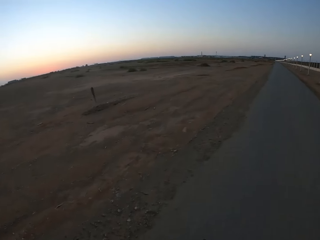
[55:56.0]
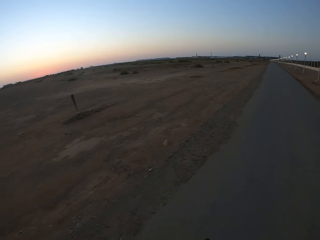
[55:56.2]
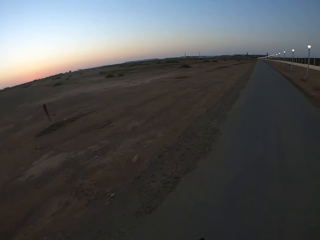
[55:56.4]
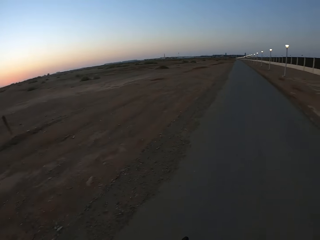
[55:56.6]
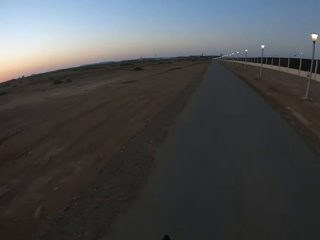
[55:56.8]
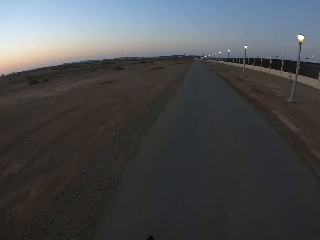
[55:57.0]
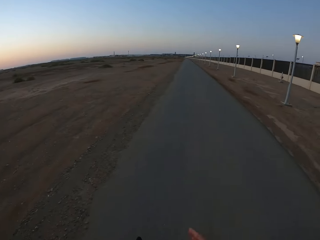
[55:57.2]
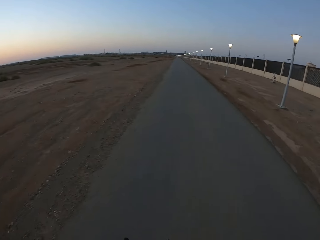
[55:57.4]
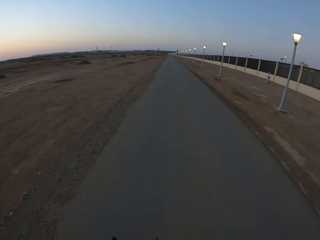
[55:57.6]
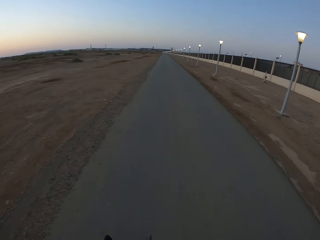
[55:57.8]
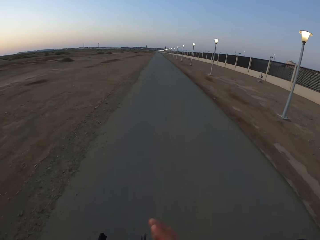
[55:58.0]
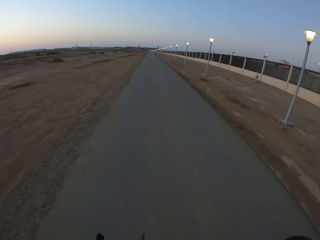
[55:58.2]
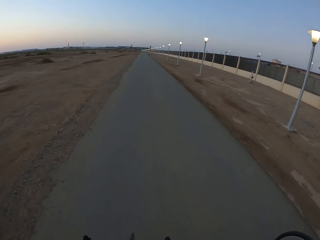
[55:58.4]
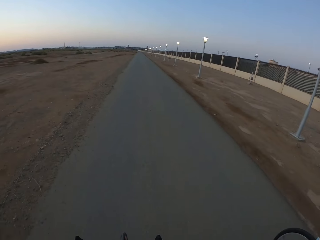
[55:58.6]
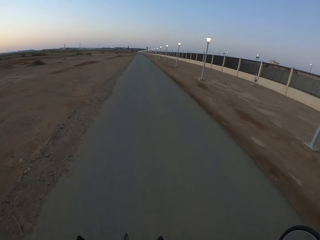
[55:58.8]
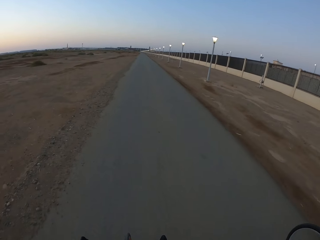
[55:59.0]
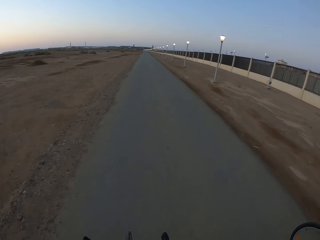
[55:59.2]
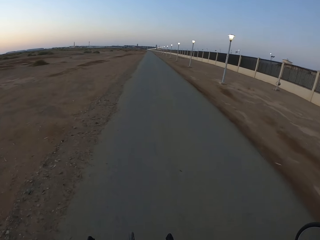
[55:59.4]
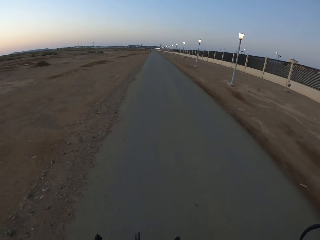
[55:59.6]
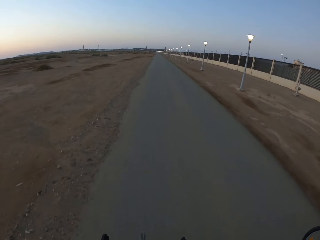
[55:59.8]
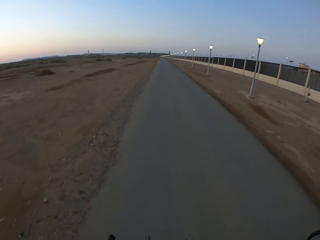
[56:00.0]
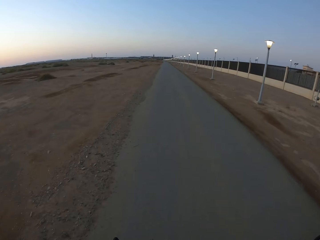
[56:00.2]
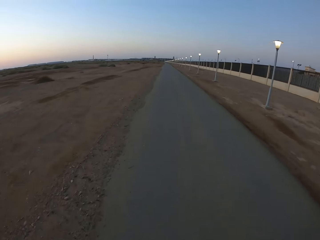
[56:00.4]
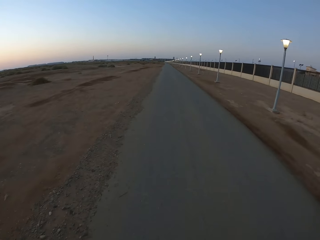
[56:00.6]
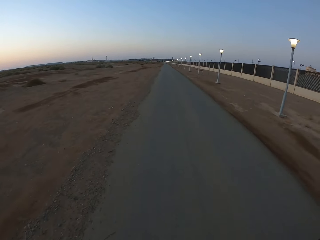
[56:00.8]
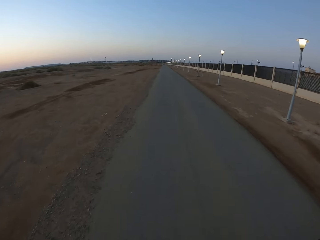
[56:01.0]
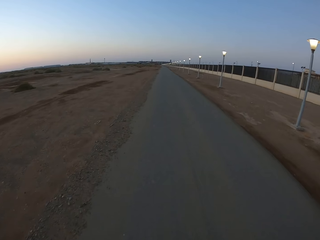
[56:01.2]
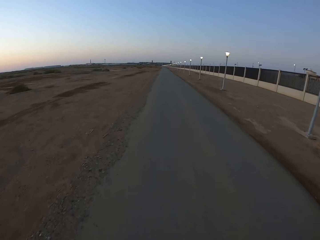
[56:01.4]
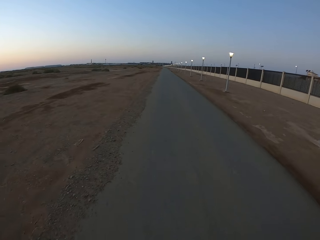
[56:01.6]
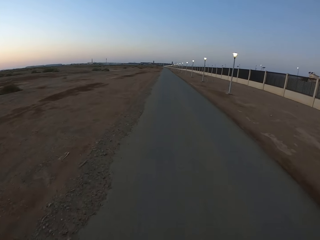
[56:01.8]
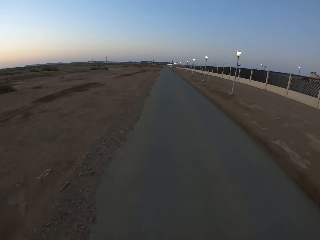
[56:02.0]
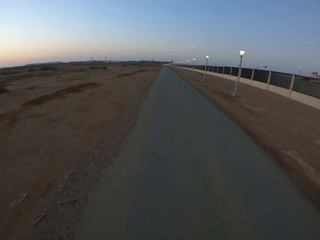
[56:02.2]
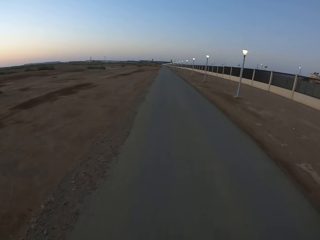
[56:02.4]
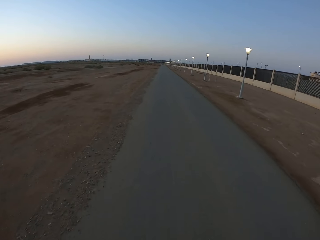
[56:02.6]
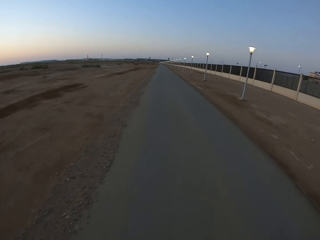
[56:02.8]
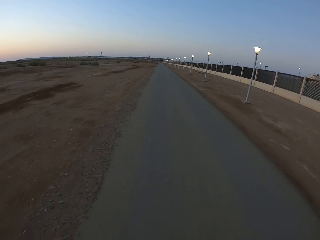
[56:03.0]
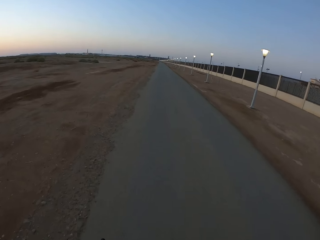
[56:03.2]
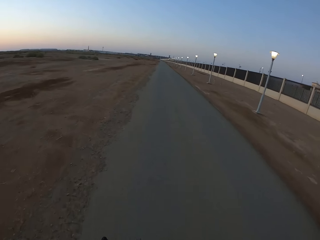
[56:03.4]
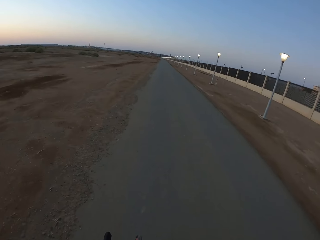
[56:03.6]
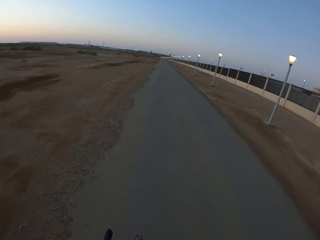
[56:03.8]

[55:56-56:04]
The camera wearer moves a hand. They cycle on the road.

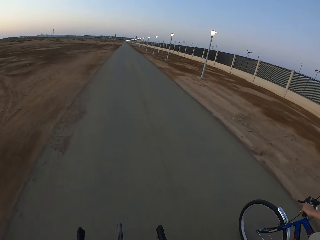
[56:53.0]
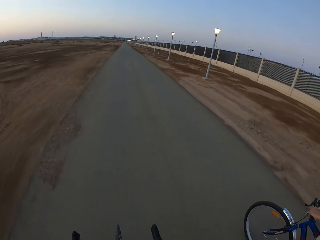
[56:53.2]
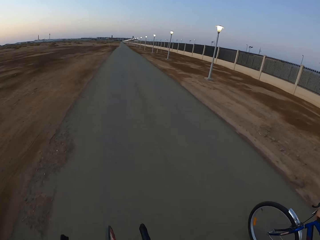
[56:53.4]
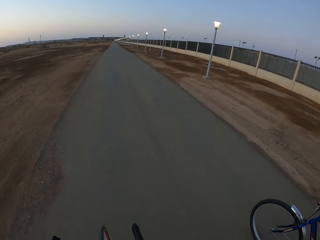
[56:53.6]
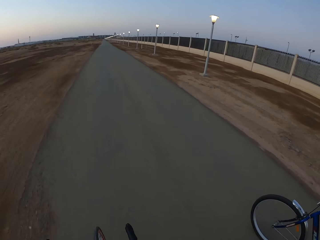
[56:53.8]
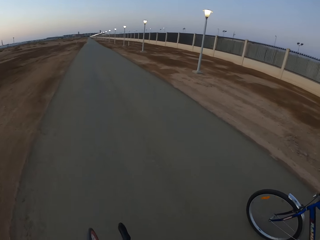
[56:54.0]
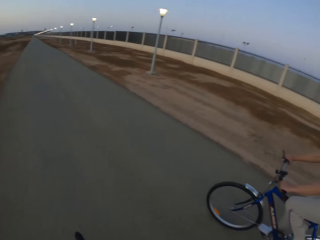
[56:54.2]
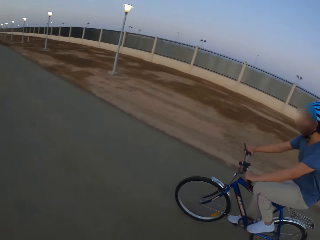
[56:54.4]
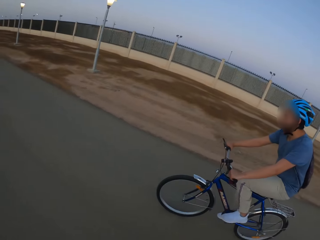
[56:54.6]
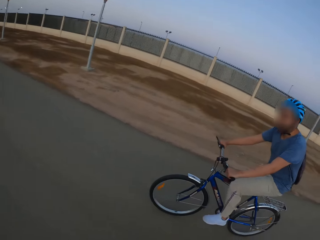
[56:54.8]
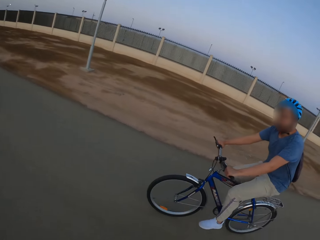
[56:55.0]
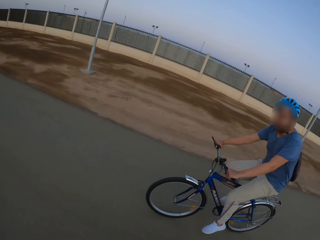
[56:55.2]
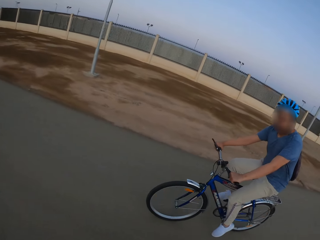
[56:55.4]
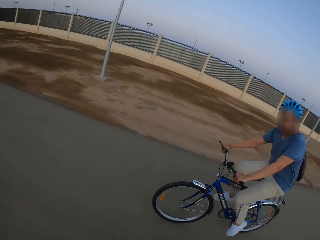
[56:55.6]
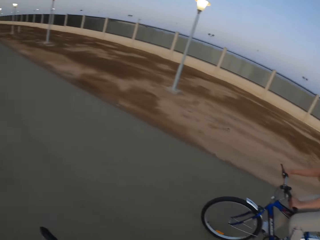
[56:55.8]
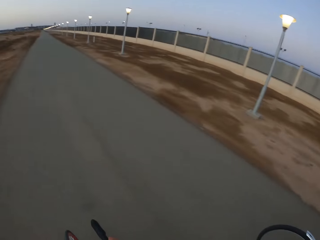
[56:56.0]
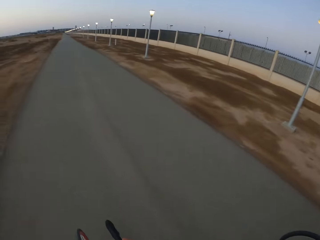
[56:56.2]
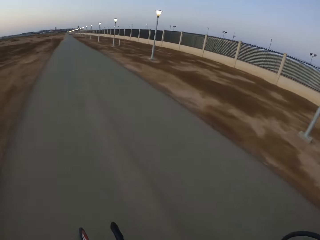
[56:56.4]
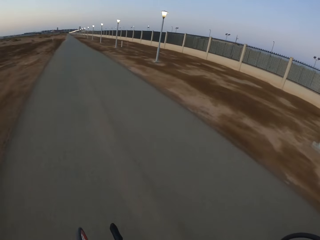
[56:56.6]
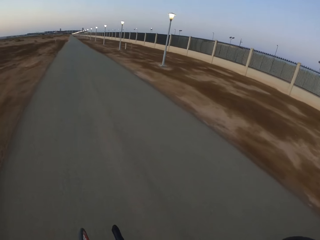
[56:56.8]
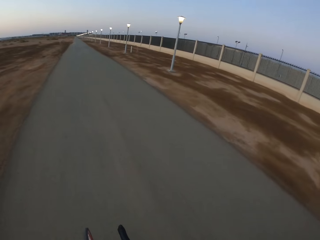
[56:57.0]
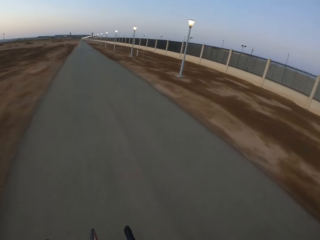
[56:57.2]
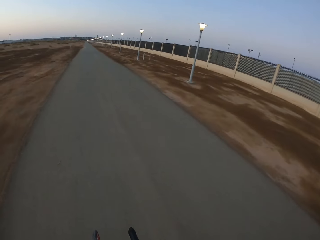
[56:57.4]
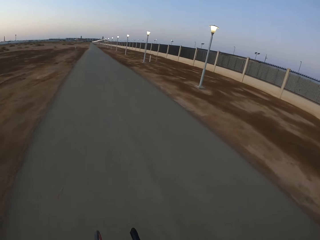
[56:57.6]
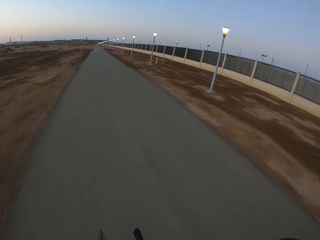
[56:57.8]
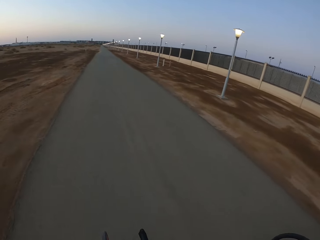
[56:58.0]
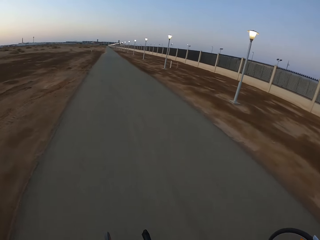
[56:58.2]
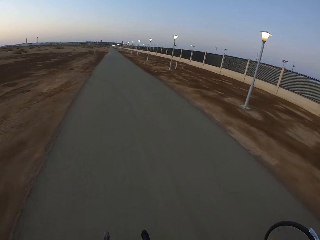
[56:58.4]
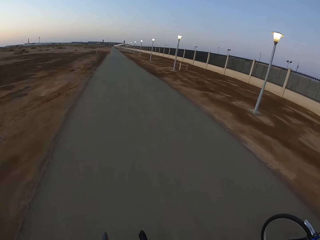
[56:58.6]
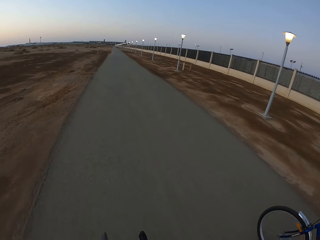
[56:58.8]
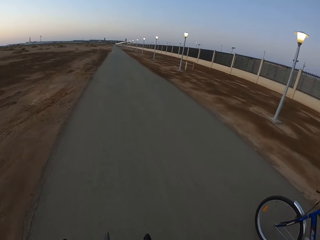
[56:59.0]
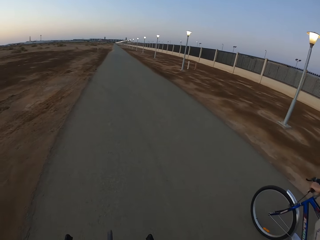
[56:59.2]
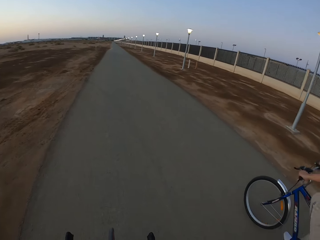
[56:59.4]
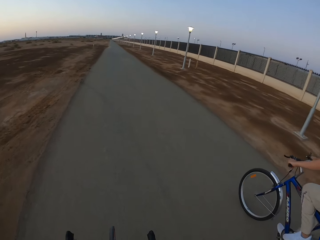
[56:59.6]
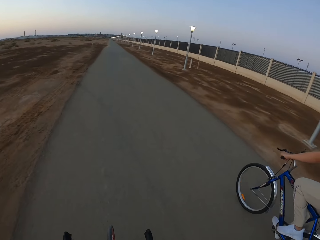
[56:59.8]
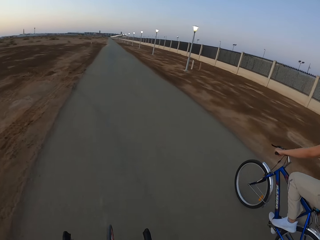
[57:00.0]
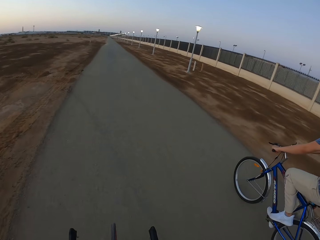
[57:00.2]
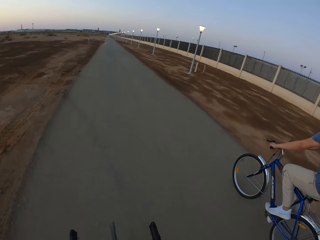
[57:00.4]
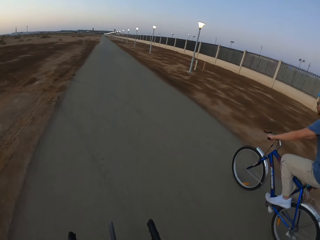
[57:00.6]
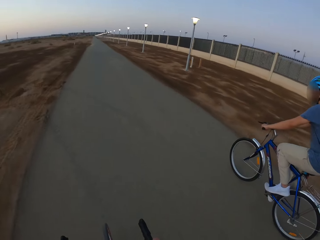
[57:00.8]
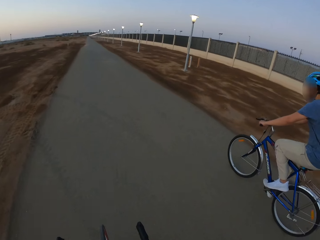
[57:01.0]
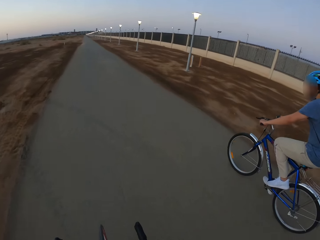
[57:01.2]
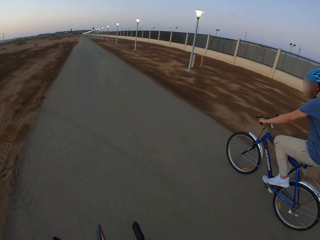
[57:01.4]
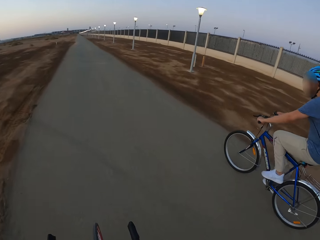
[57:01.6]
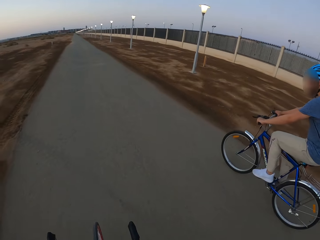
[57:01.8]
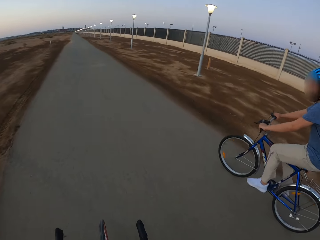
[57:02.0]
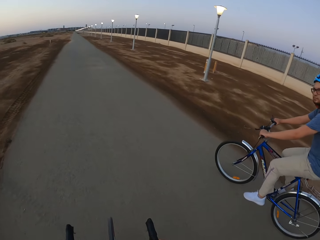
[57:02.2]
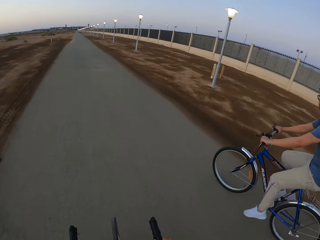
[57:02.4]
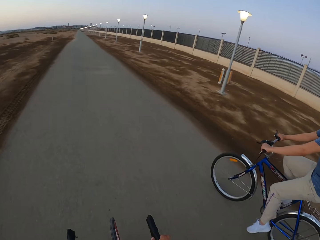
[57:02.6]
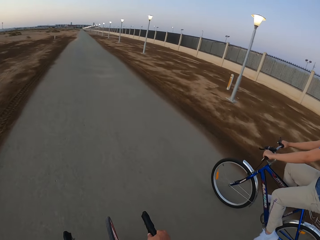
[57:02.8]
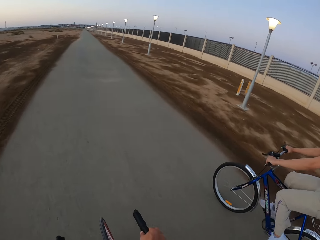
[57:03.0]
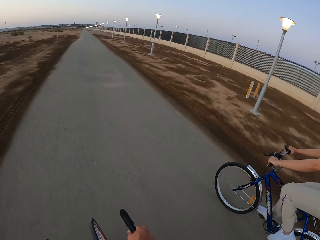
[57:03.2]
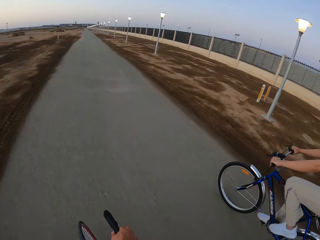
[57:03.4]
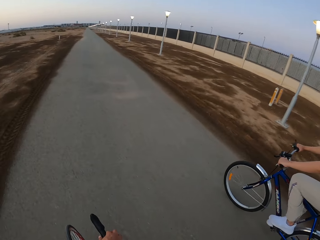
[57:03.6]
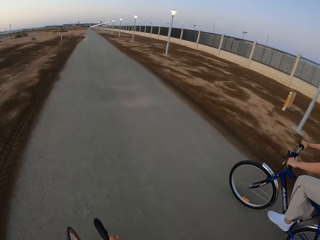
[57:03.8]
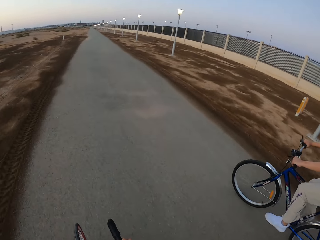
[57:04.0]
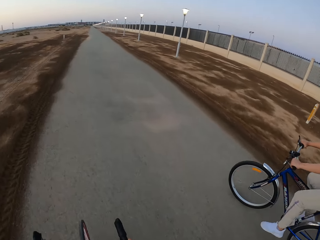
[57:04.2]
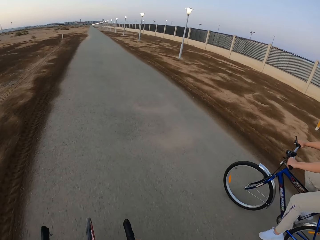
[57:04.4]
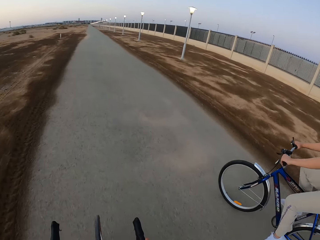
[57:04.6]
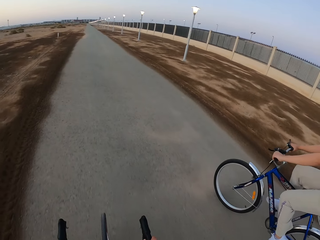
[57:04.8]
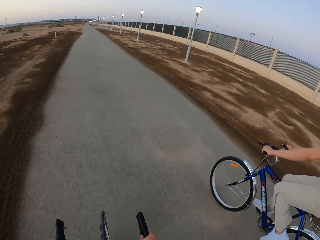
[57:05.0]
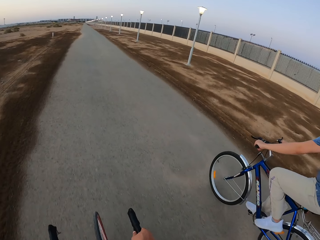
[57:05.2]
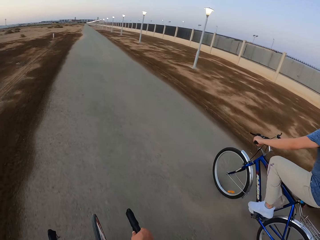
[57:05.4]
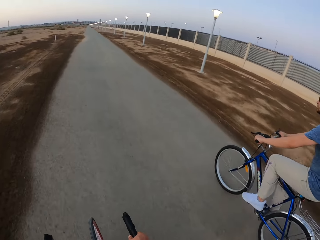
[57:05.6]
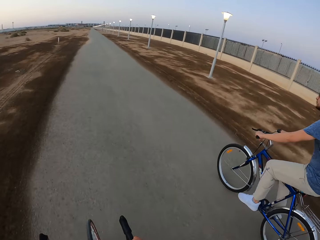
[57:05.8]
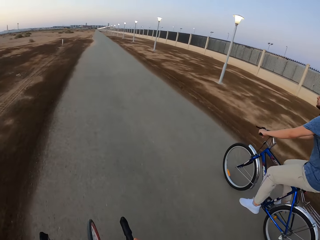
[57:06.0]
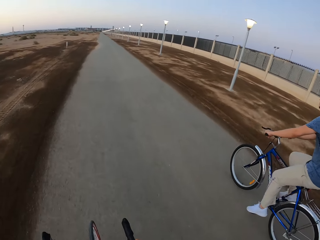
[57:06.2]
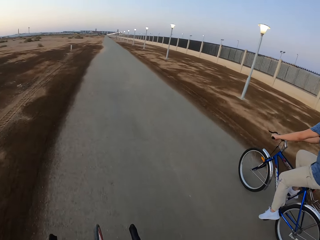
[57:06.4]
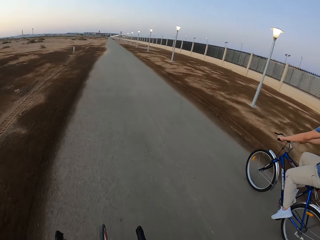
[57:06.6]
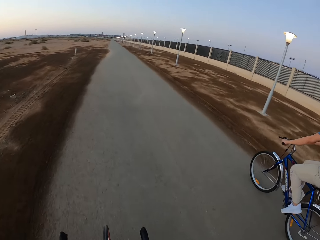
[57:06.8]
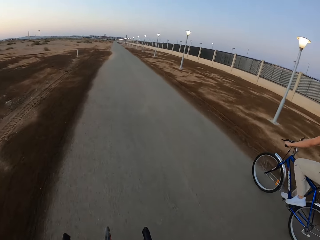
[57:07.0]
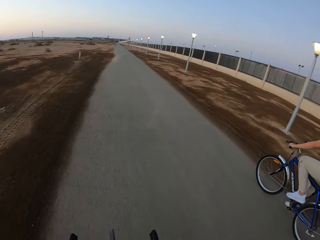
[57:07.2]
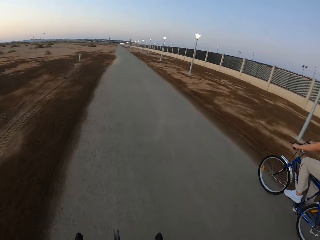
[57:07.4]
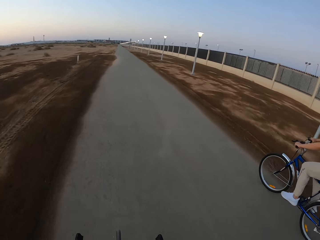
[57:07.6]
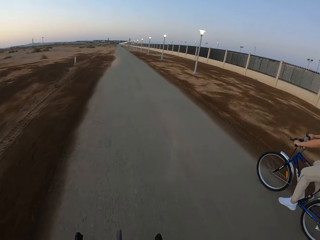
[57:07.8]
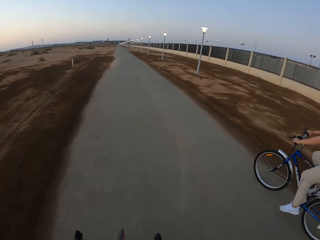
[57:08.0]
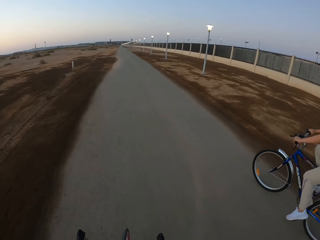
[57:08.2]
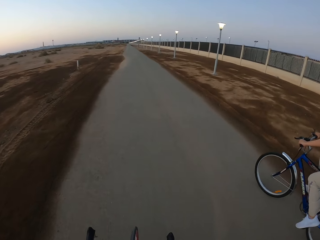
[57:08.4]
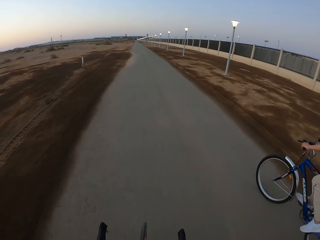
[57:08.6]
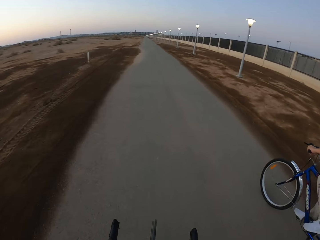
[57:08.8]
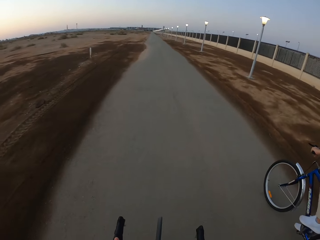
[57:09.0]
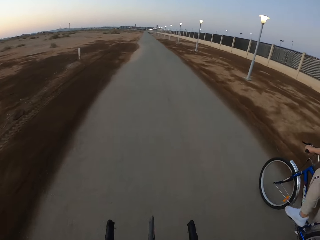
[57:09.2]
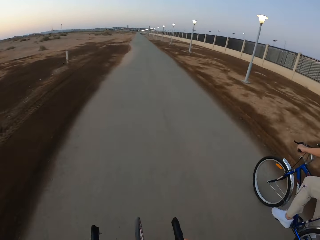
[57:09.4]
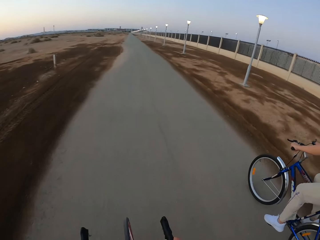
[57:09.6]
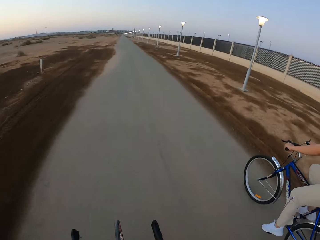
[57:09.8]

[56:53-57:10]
A man looks at the camera wearer. The camera wearer rides a bicycle on the road with the man. The man rides the bicycle ahead of the camera wearer.
